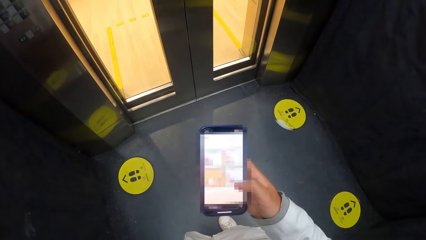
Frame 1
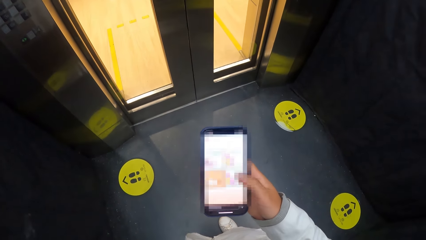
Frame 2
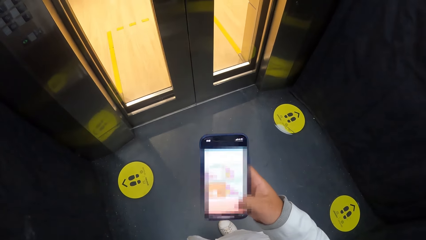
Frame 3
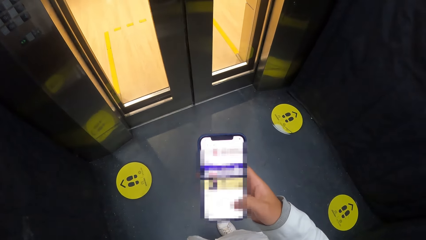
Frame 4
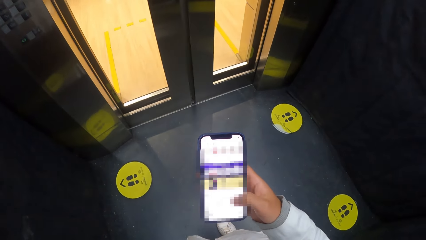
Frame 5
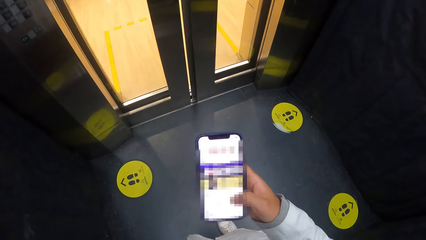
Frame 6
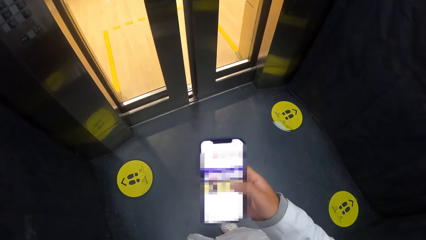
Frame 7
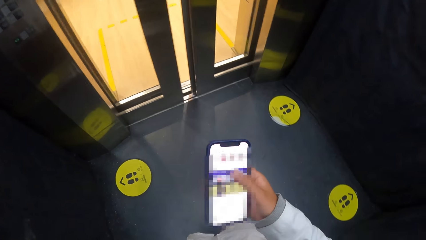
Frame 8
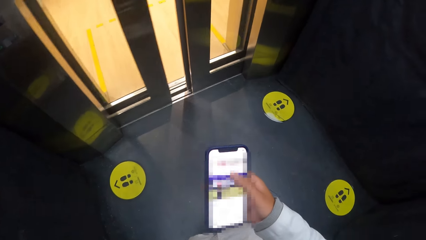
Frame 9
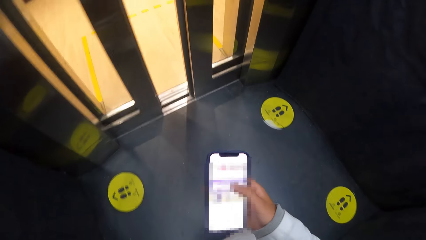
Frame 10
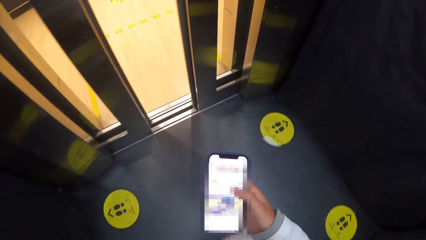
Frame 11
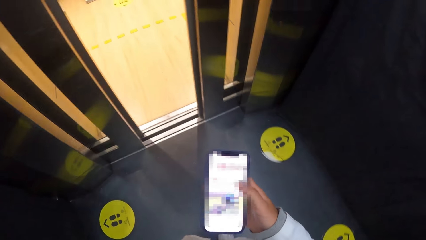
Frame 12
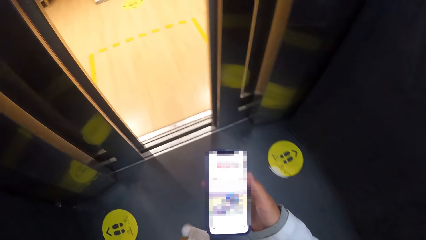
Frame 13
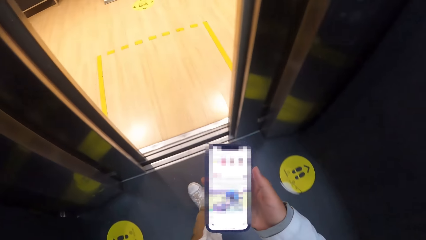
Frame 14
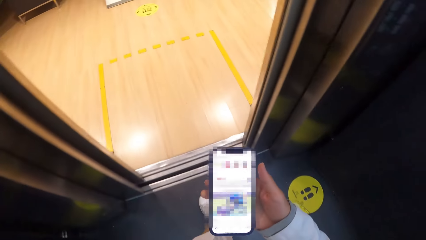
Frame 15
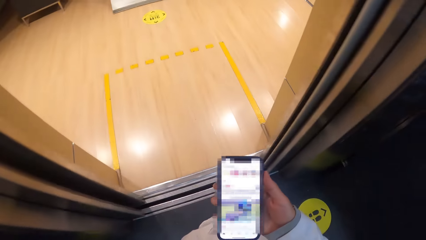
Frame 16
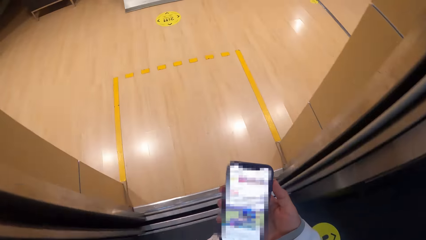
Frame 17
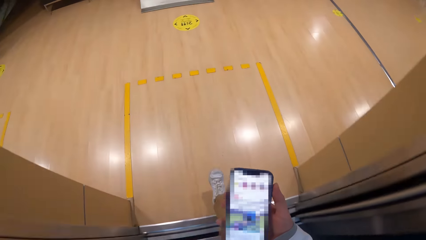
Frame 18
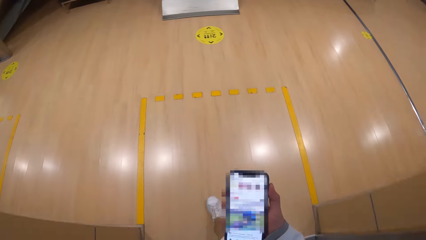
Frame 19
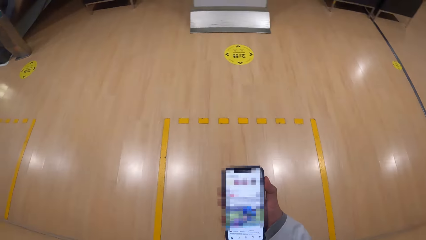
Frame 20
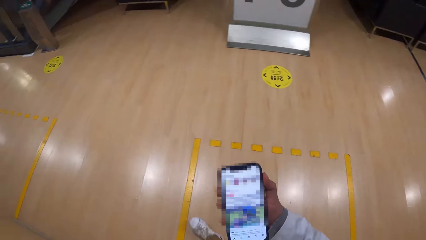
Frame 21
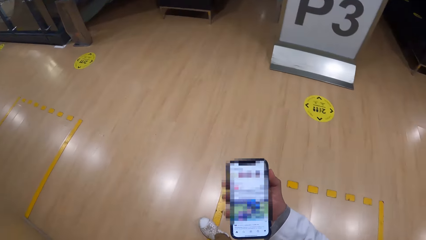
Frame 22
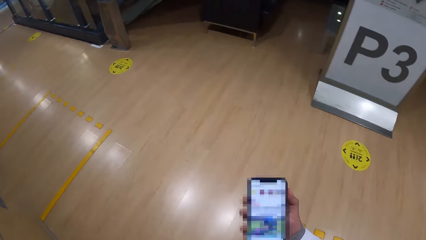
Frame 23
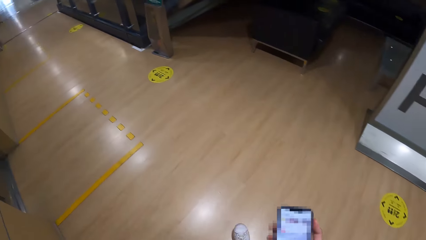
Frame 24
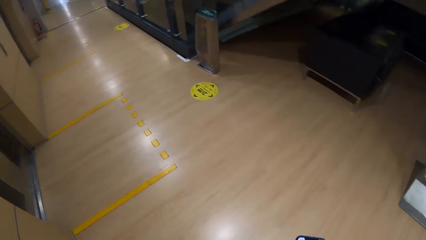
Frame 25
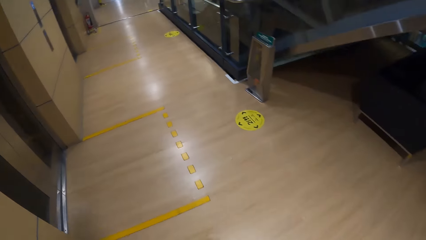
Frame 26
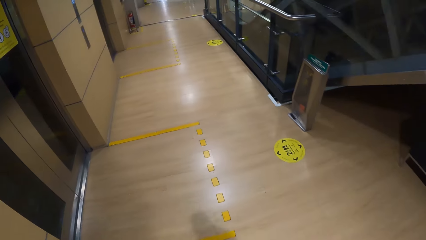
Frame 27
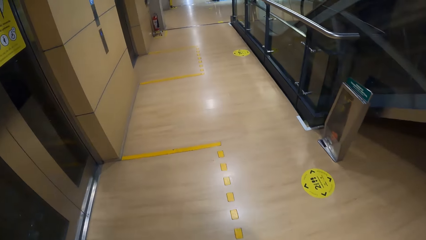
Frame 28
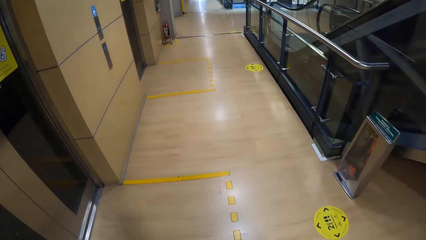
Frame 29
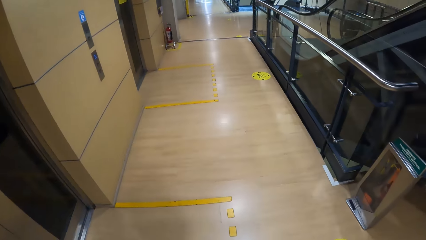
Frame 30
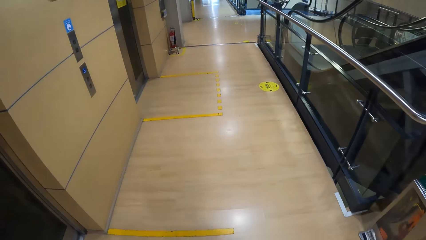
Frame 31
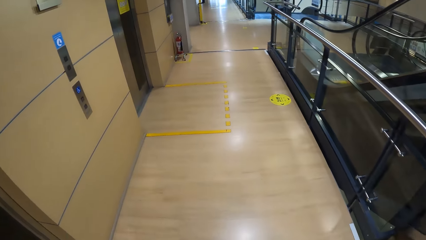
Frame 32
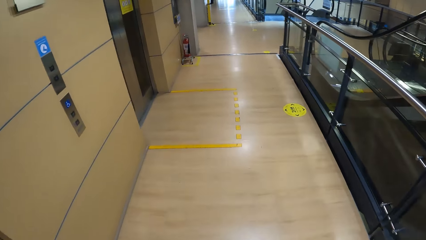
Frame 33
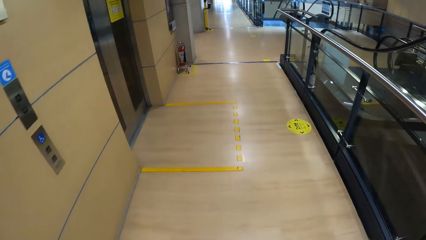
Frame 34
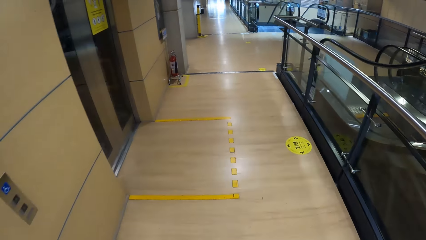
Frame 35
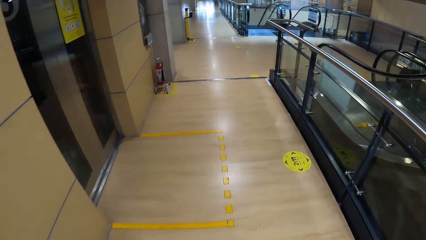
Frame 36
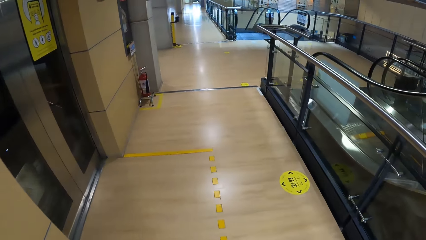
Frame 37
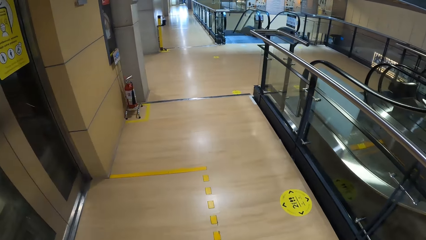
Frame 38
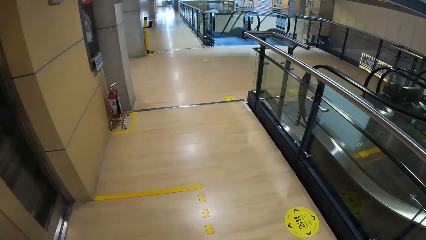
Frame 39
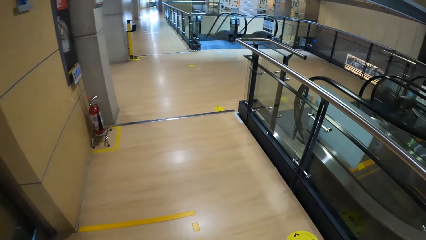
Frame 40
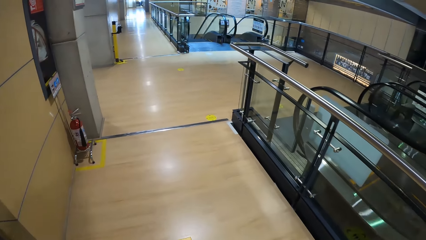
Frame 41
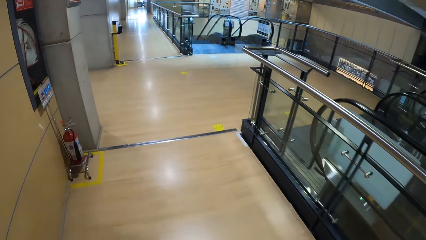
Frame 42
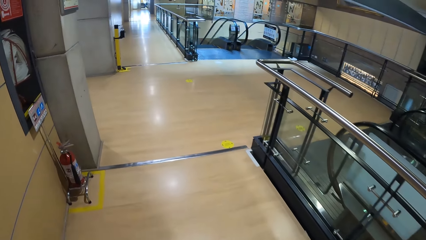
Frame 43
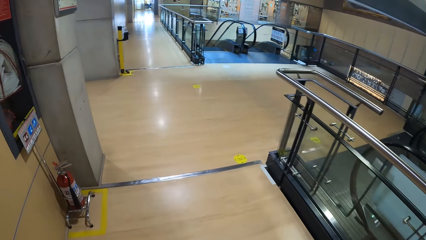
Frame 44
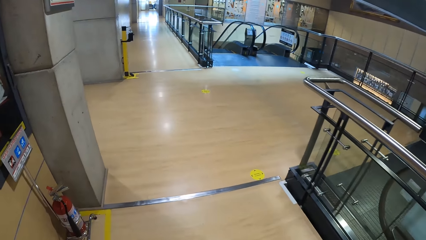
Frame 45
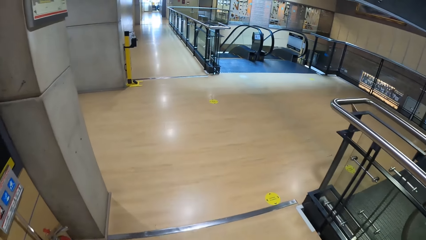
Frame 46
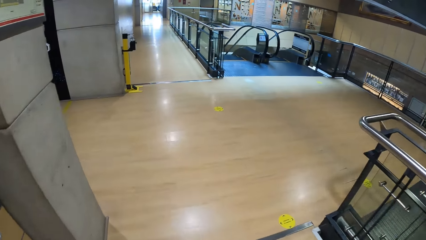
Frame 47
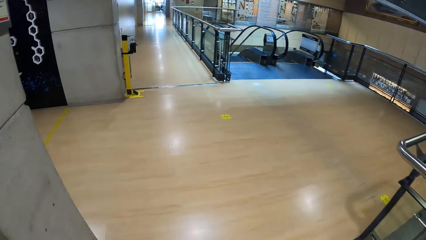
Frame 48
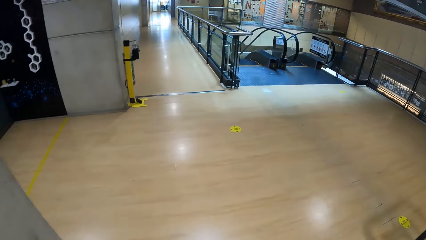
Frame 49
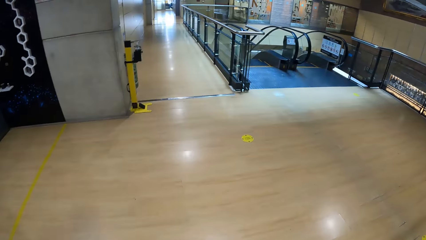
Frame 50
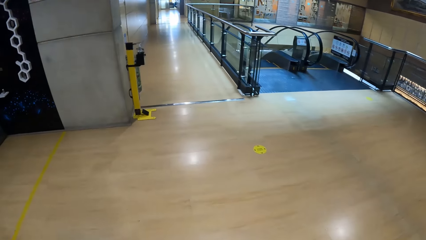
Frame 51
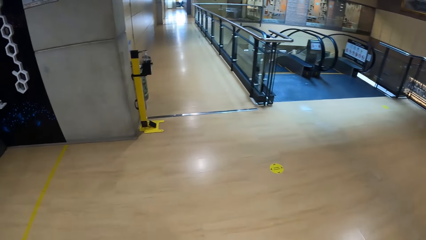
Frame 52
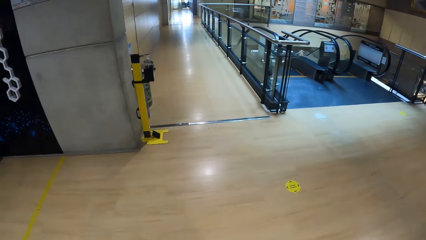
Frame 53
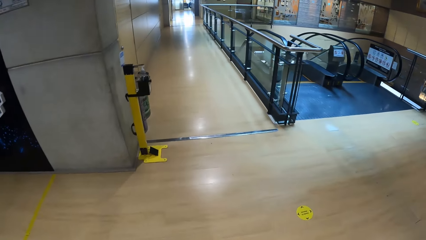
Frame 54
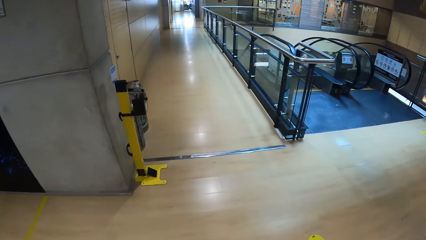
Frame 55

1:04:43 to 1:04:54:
The camera wearer walks out of the elevator. They walk with the phone on the hand in the building. They walk in the building.

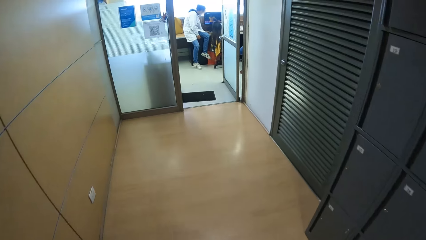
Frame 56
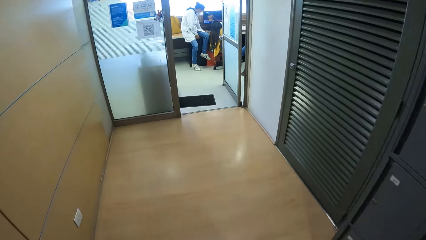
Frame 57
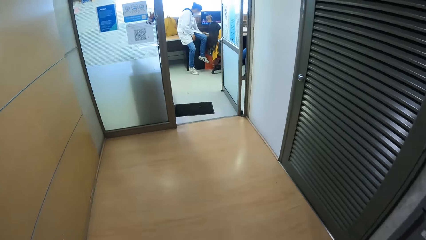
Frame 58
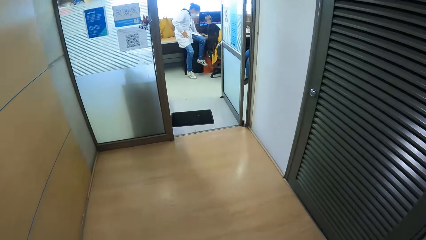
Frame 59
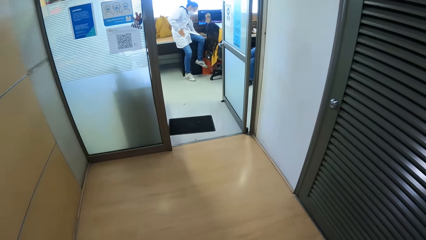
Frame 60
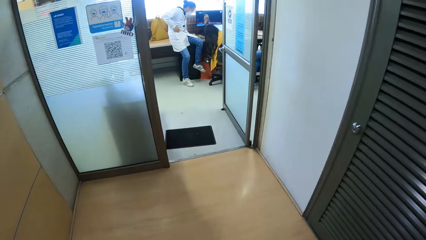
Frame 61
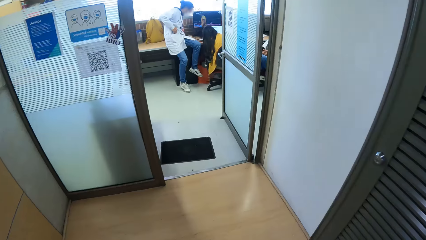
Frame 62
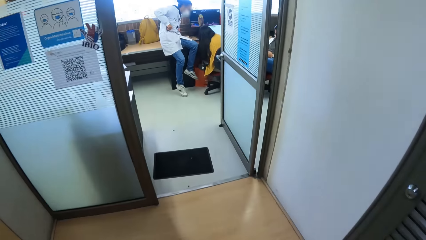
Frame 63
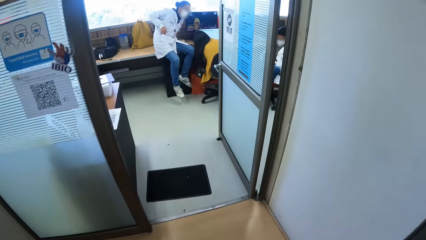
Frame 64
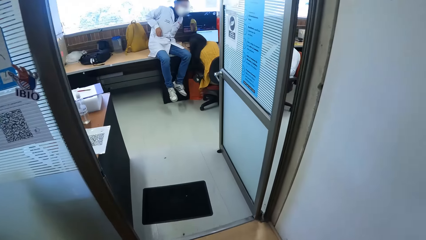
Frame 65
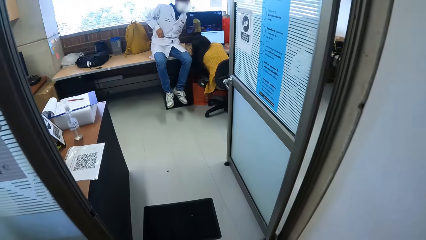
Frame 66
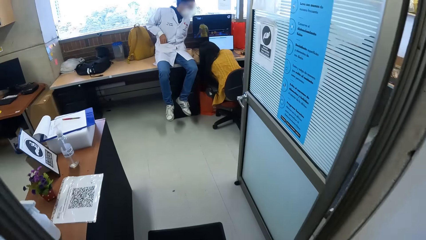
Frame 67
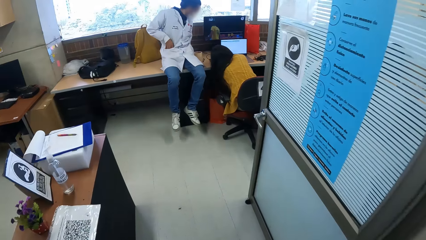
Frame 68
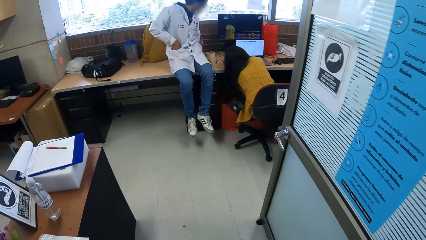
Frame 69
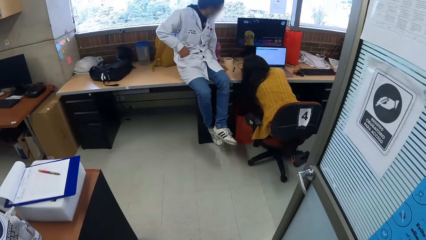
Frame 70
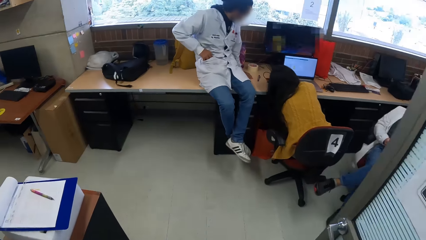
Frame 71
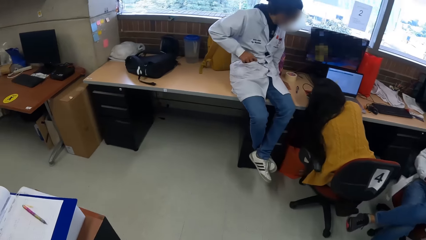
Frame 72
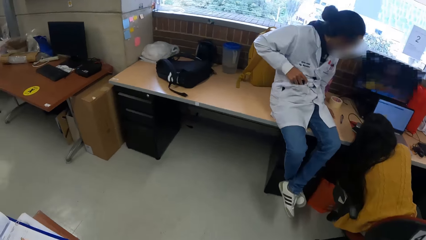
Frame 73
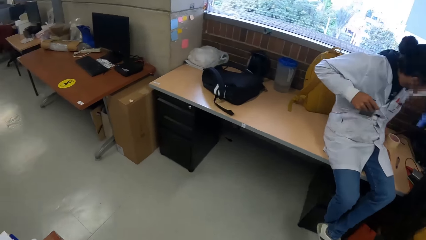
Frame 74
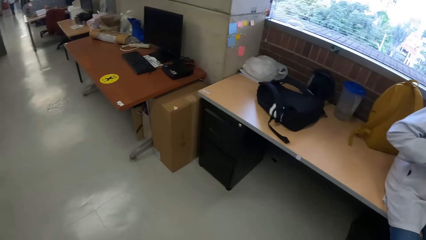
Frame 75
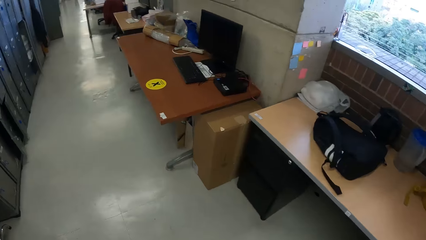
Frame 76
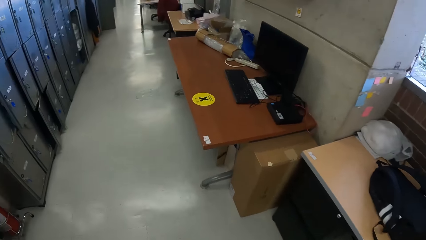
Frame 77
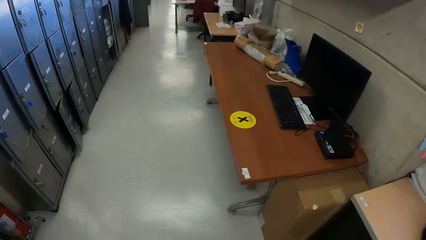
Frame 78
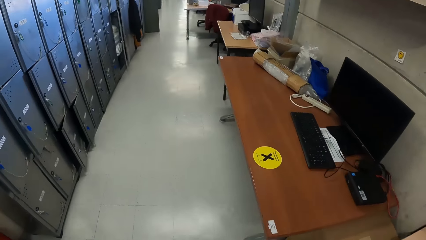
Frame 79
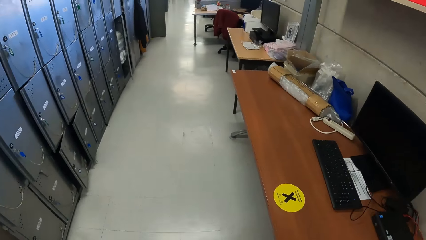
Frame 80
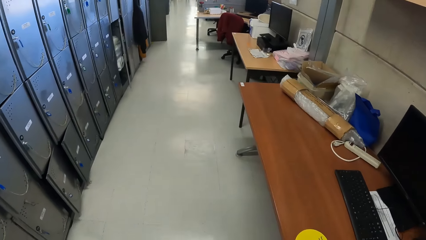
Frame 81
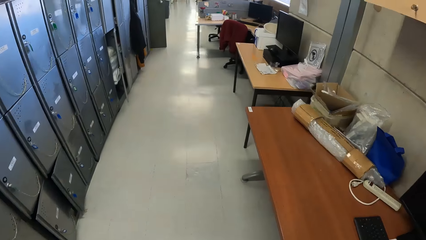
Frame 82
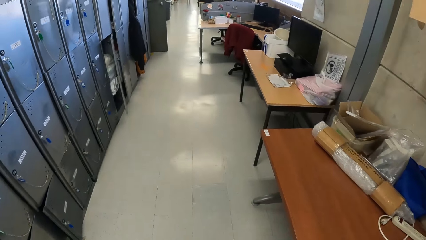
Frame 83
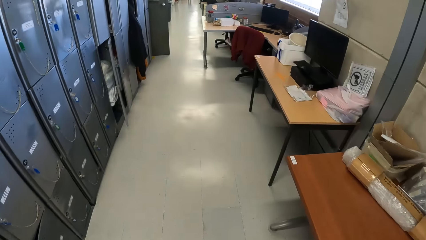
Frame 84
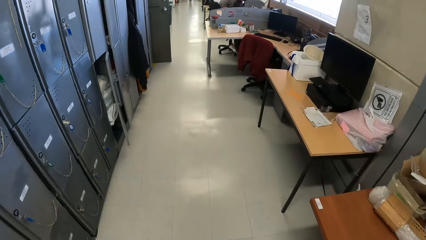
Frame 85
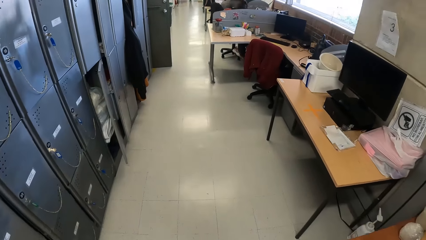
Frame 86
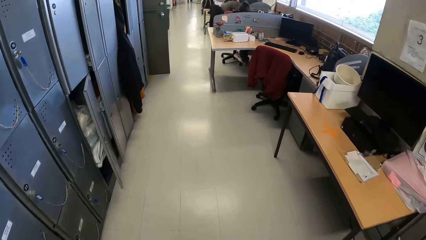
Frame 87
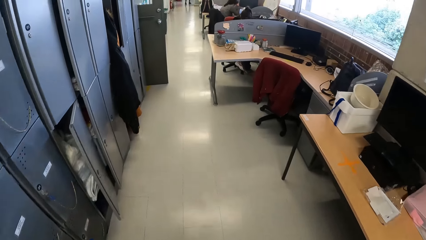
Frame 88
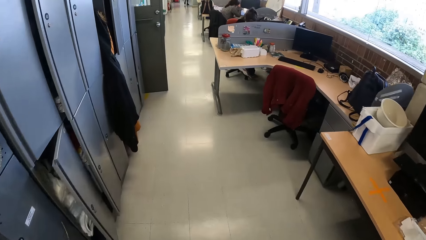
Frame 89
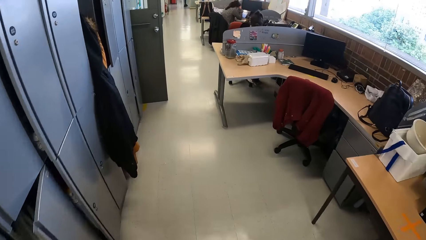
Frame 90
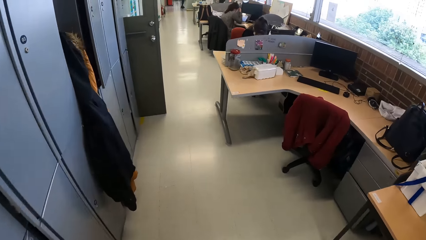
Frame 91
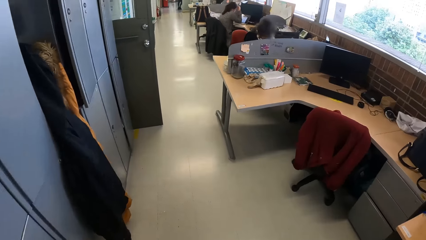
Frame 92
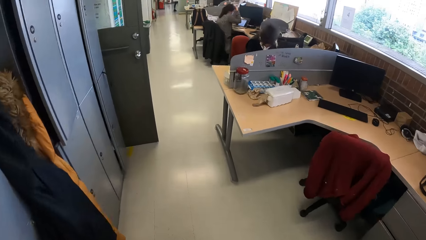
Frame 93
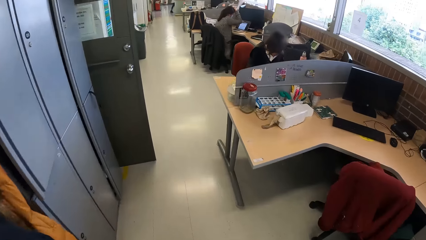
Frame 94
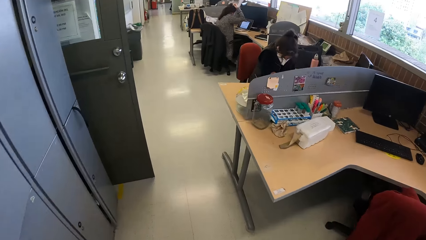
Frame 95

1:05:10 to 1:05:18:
The camera wearer walks into an office.
